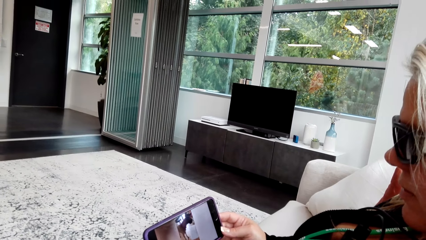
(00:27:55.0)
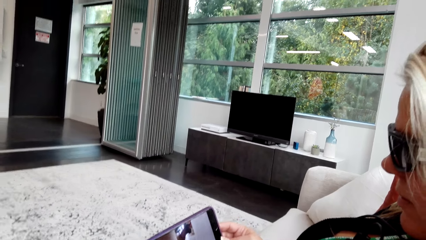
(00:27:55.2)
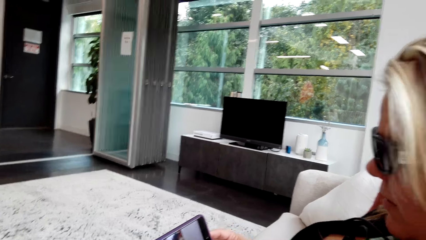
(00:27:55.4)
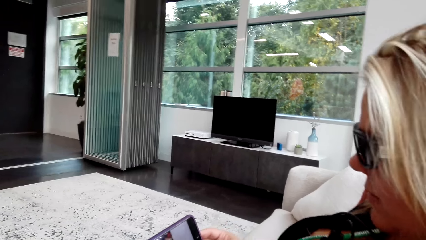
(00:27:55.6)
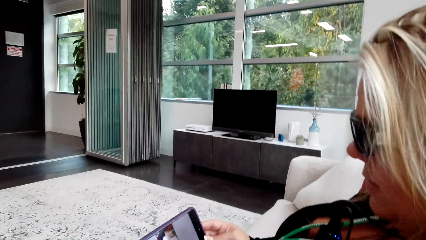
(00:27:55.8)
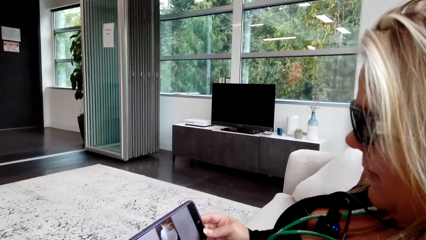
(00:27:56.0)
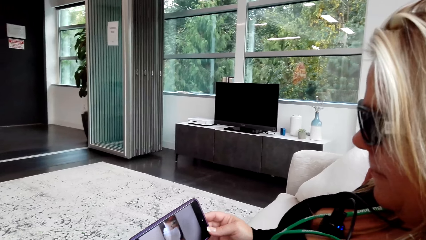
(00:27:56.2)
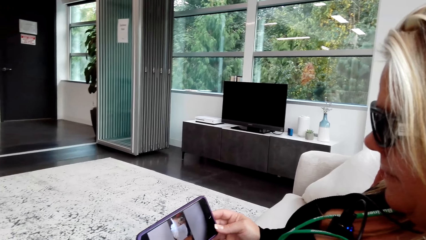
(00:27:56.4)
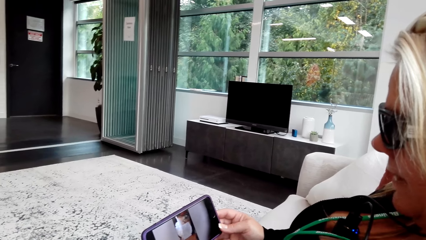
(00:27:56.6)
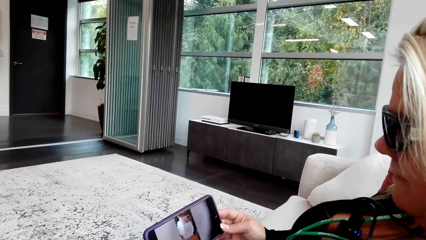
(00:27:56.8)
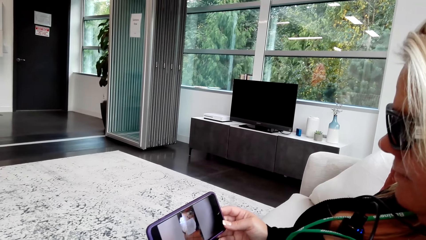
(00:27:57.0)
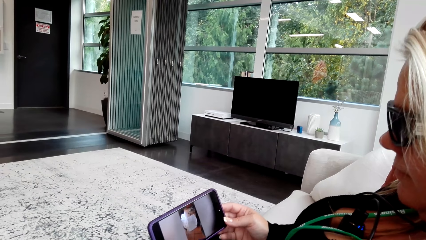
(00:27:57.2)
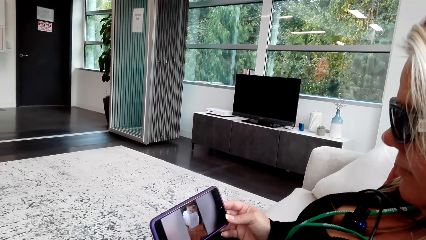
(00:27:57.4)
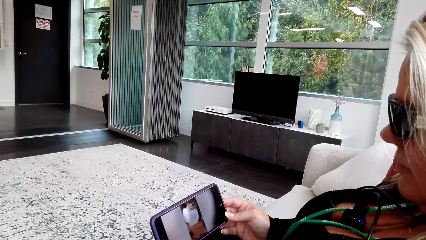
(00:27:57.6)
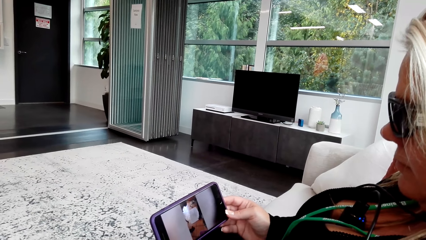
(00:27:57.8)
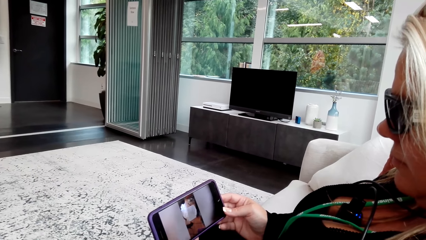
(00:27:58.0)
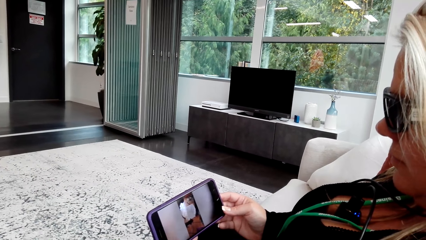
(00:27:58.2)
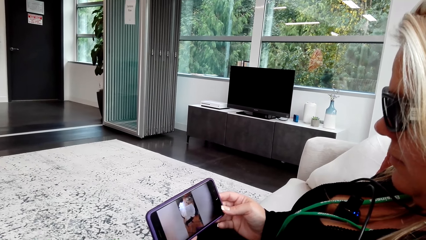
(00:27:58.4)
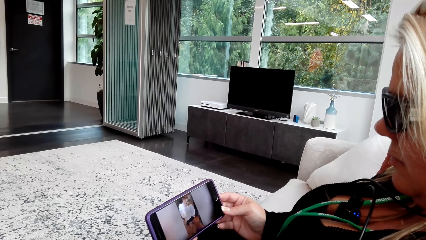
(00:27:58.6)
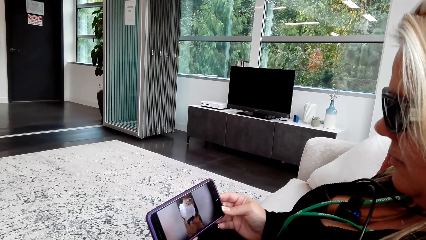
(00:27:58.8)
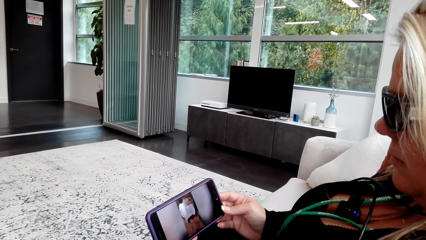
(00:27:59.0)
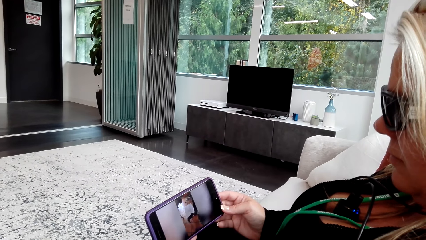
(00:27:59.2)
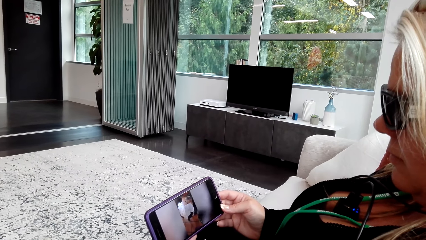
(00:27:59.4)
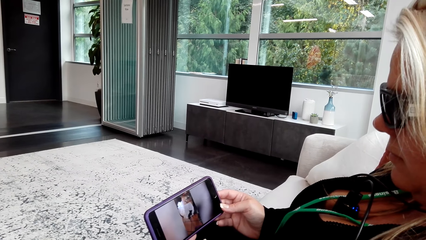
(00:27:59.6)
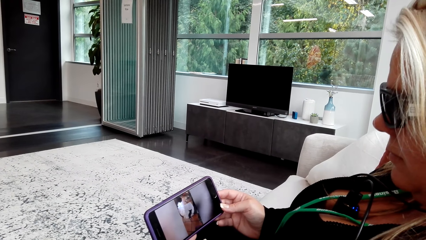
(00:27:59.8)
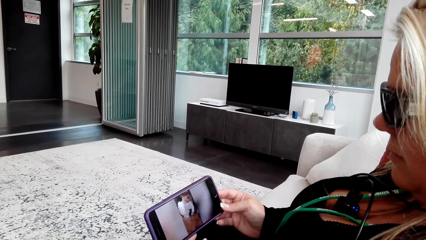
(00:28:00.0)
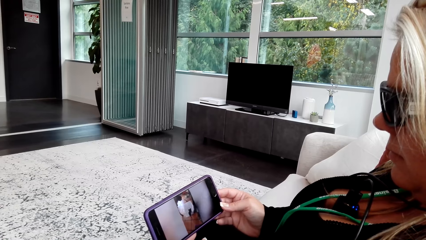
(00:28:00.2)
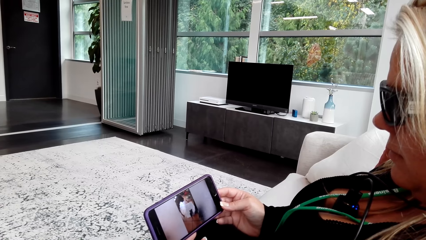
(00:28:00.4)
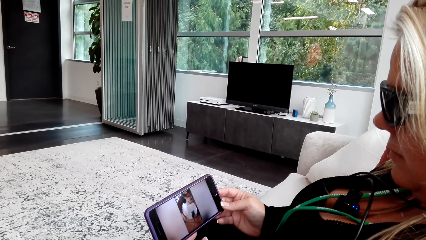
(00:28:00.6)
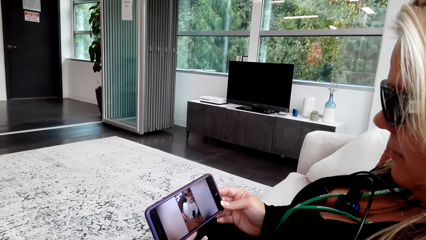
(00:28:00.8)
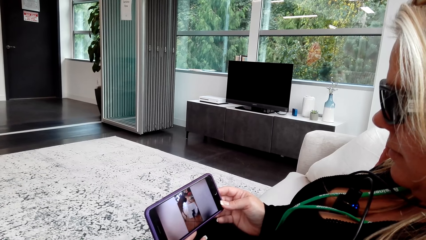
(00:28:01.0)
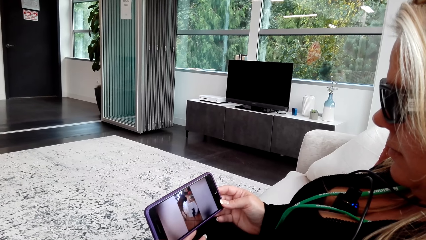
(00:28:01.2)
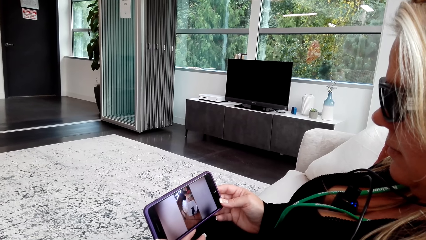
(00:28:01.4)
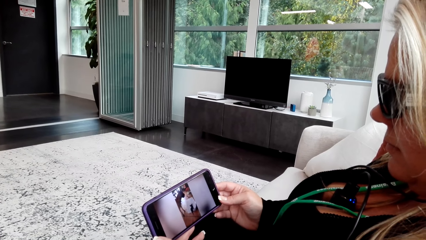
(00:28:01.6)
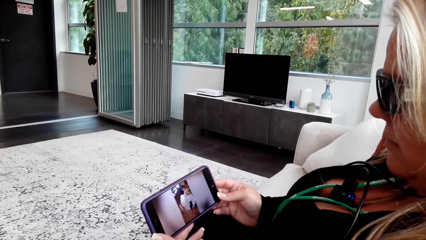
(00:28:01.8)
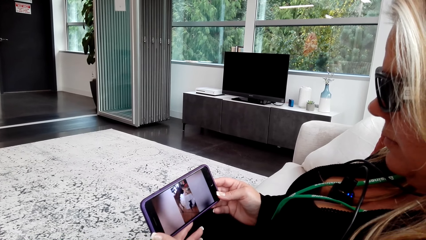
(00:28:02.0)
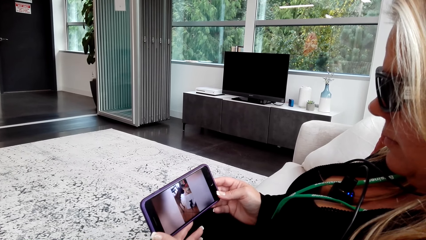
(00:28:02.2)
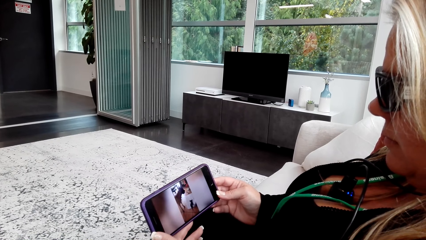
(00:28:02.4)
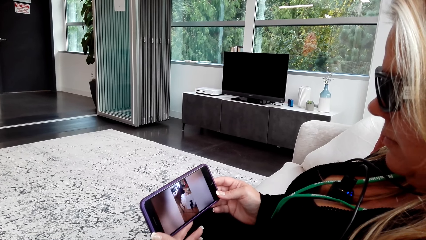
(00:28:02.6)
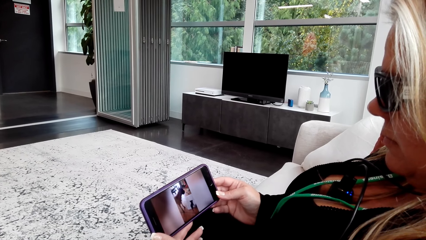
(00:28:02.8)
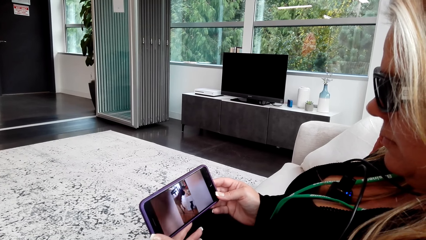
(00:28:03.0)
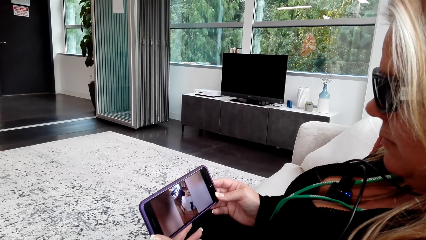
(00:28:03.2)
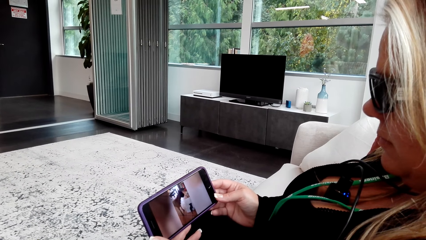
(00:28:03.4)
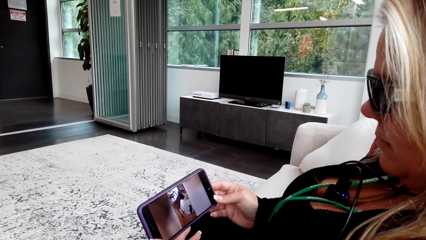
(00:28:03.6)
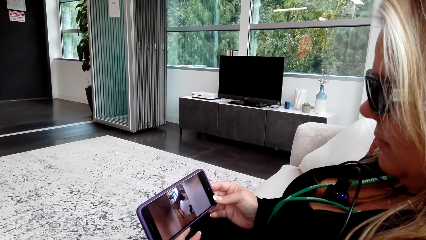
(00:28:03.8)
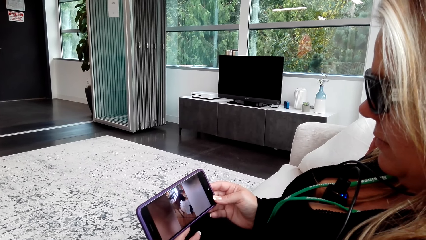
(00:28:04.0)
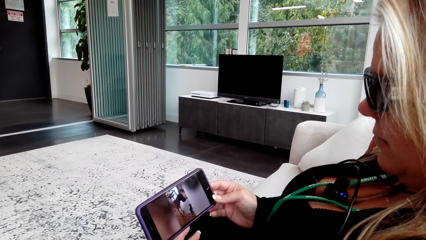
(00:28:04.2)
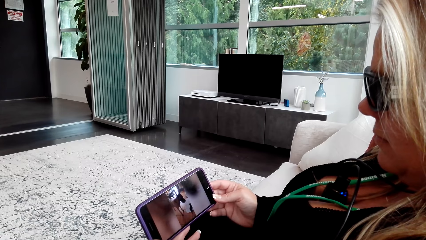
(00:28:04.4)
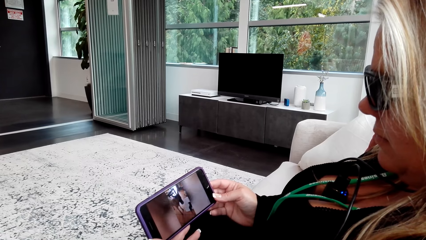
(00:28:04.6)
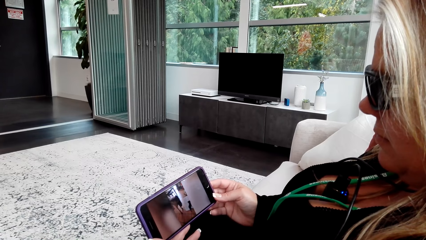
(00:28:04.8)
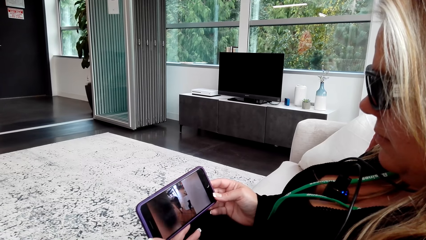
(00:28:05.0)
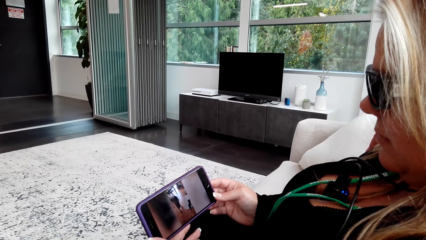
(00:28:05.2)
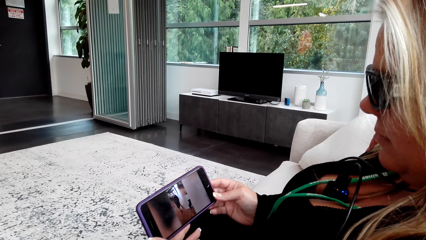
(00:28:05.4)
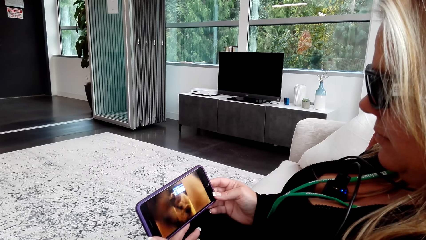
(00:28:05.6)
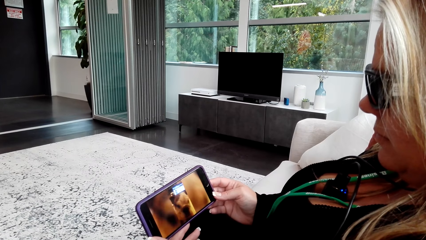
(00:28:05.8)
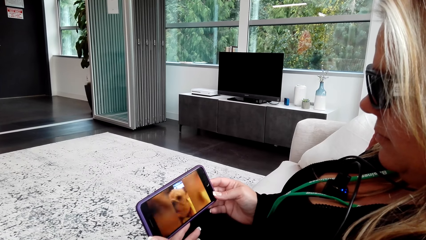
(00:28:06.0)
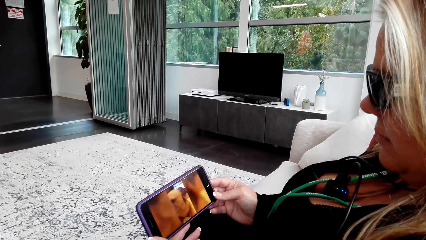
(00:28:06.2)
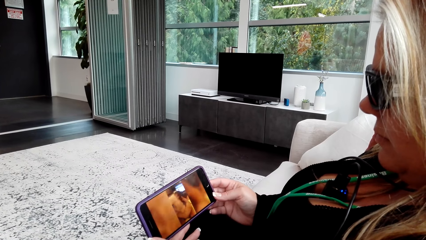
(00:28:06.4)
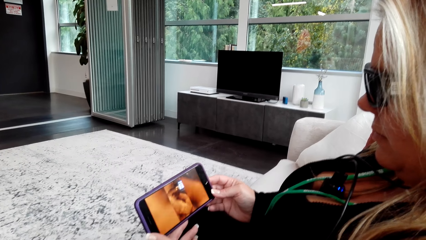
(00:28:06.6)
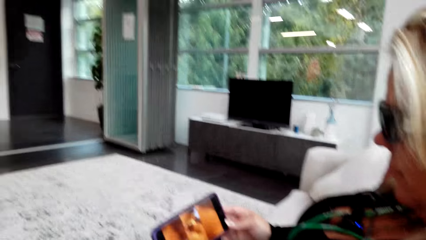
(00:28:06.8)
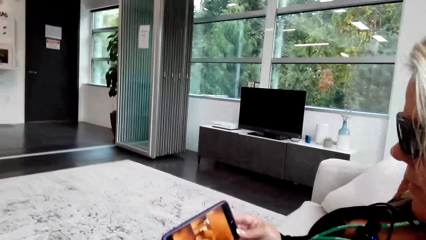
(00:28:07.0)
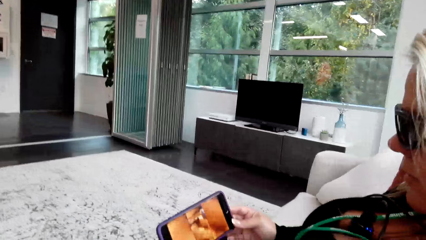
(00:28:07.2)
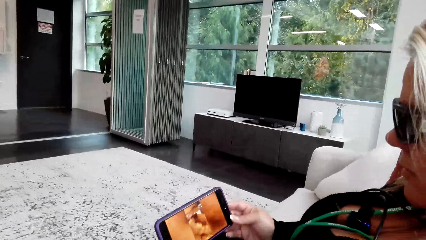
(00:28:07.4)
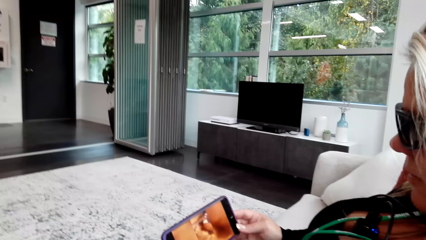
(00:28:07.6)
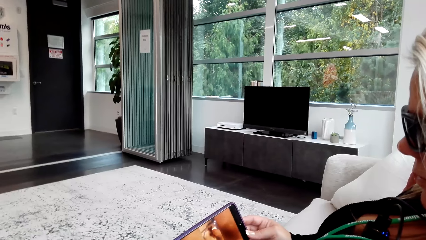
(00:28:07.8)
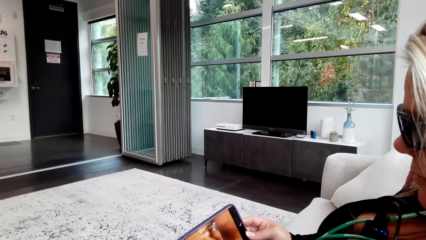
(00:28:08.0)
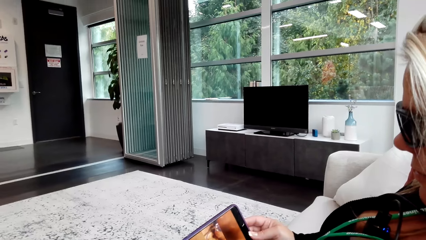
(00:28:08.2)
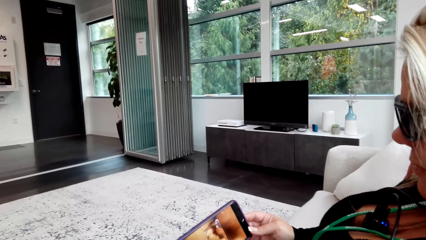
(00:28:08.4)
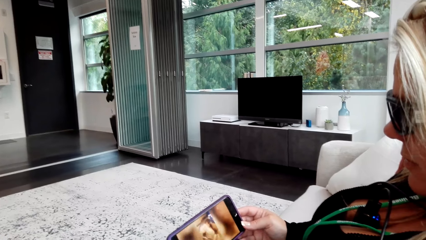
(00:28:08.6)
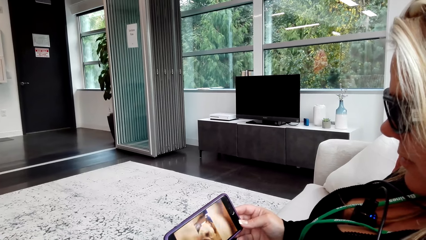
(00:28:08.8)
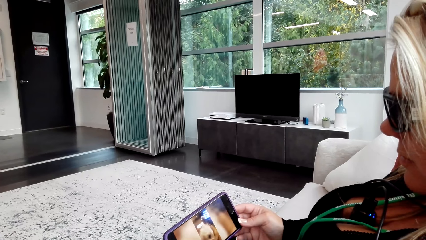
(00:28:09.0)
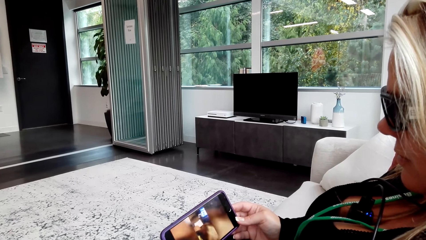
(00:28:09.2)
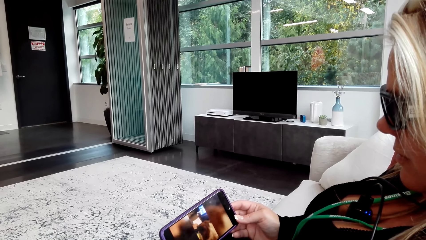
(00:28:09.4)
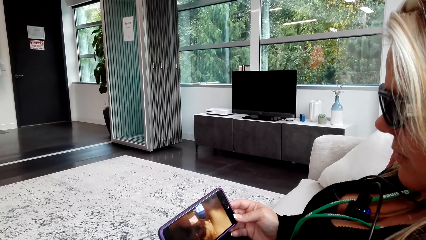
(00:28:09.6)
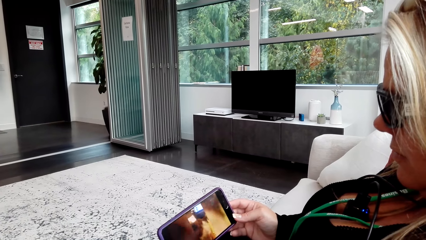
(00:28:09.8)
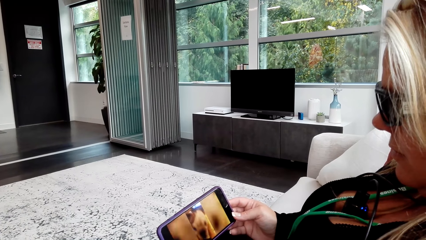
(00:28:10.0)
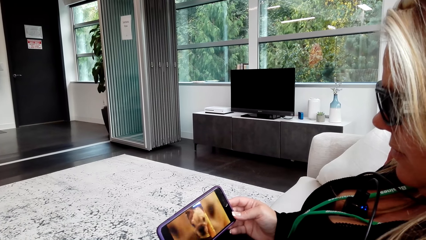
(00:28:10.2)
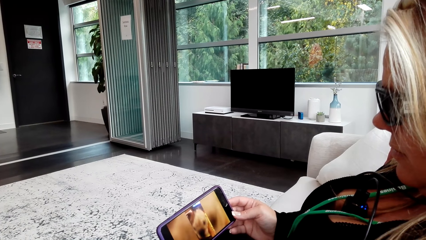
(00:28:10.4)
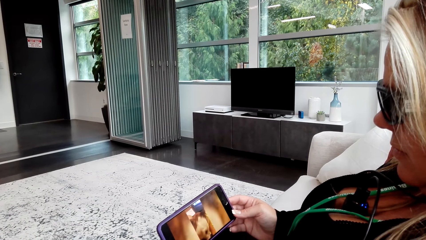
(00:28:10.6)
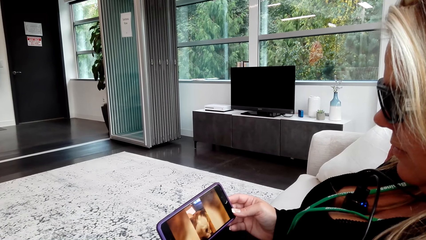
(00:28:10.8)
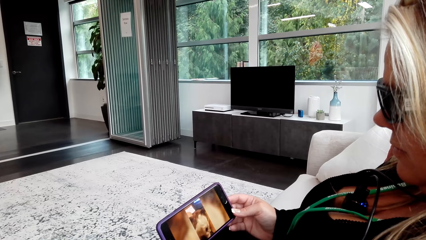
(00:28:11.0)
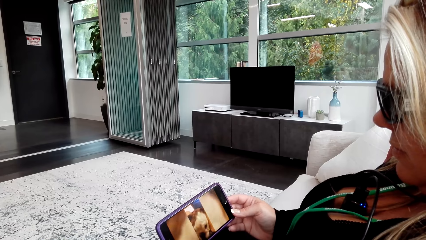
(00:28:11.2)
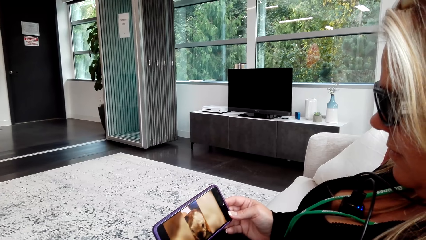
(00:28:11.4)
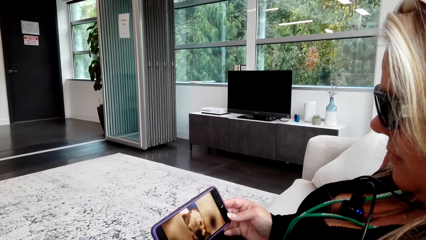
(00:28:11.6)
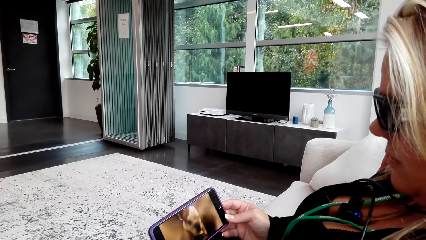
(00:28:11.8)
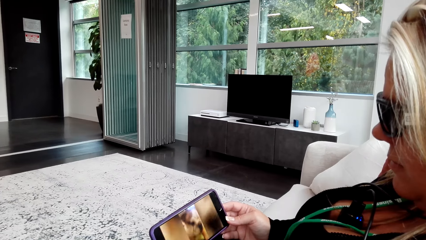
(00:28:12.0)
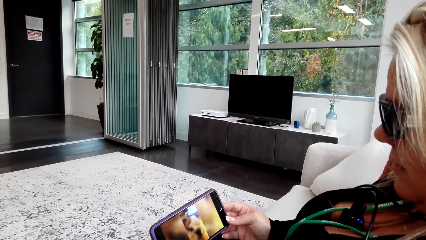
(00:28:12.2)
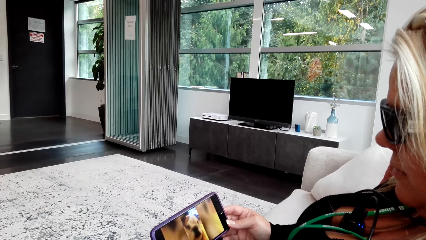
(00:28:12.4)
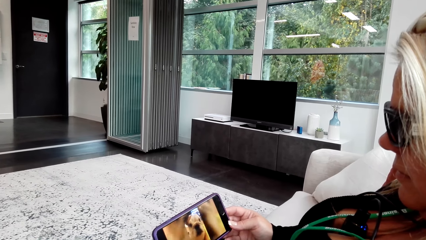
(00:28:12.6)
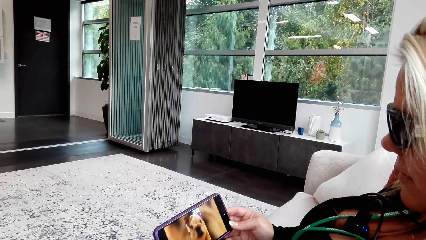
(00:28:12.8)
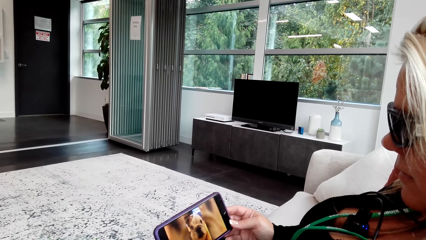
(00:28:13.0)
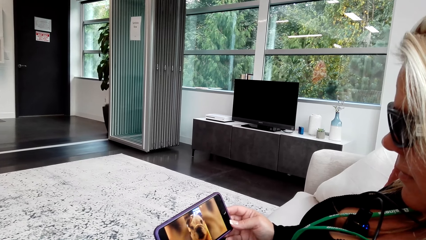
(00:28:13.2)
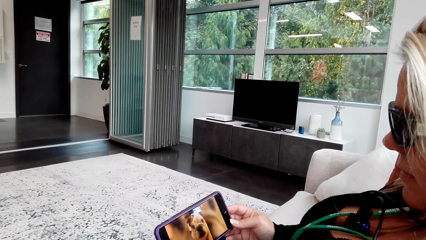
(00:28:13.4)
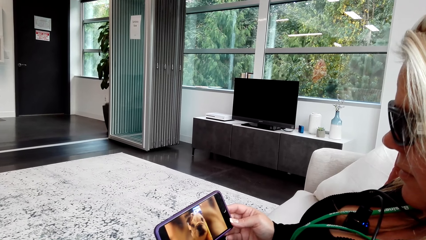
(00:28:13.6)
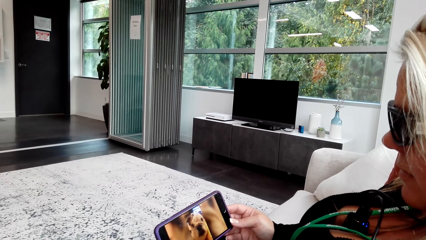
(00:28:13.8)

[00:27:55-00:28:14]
A woman watches a video on the phone. The camera wearer watches the video on the woman's phone. They talk to the woman. The woman watches the video on the phone. The camera wearer watches the video on the woman's phone.
